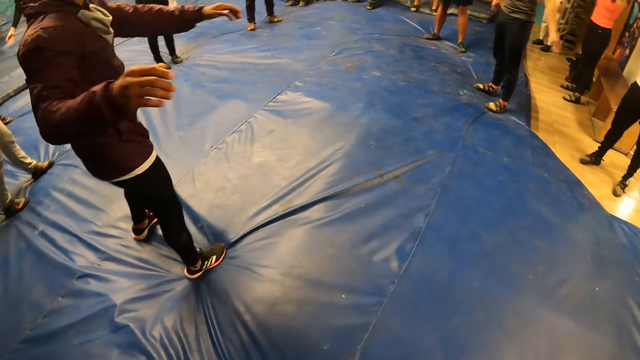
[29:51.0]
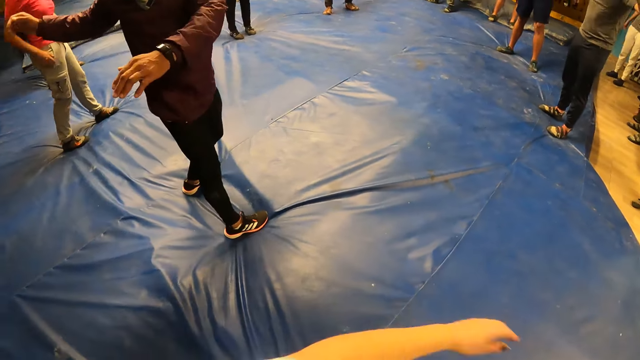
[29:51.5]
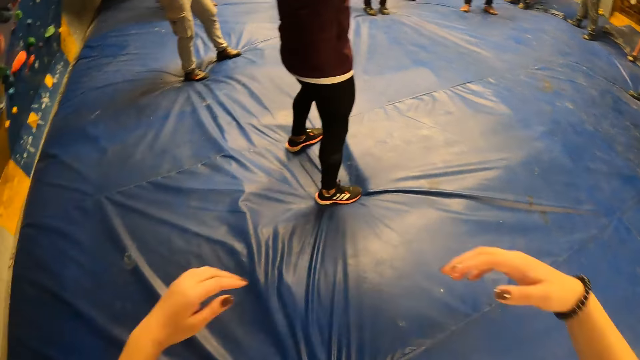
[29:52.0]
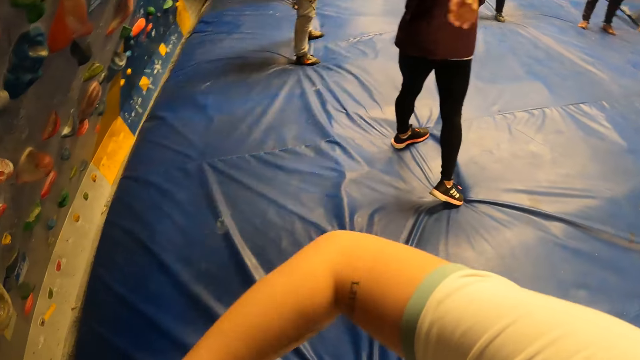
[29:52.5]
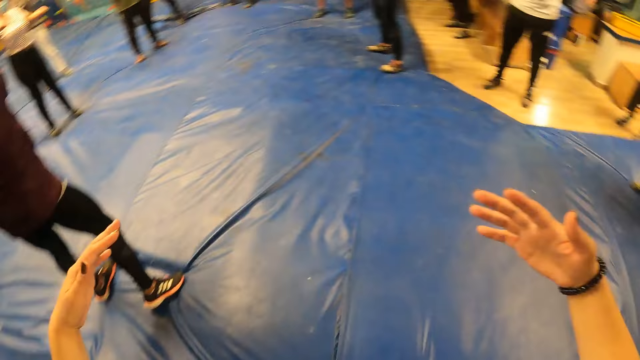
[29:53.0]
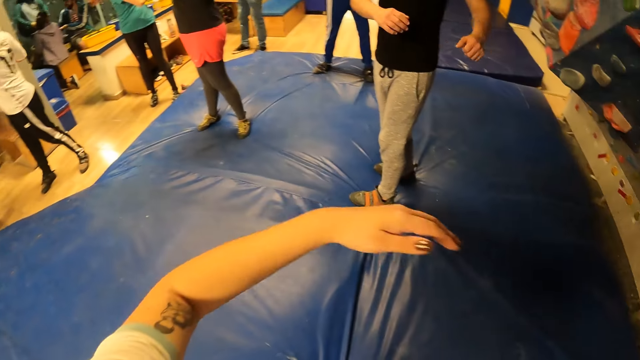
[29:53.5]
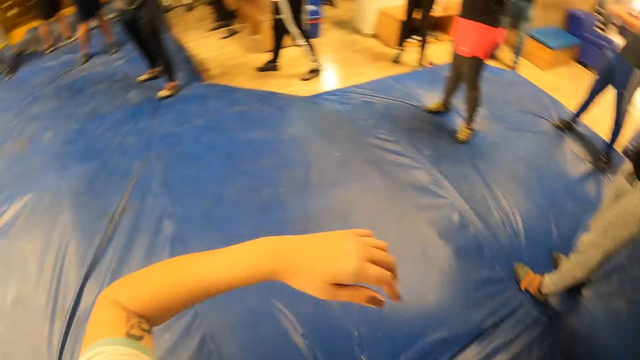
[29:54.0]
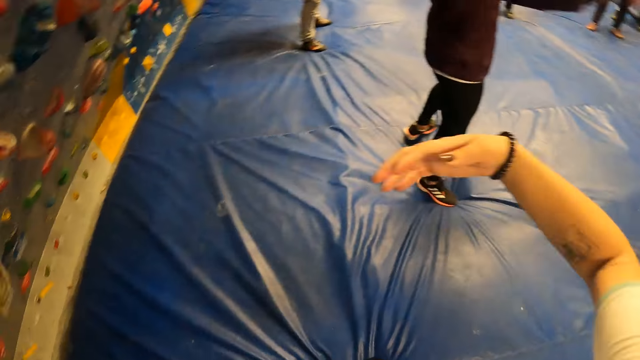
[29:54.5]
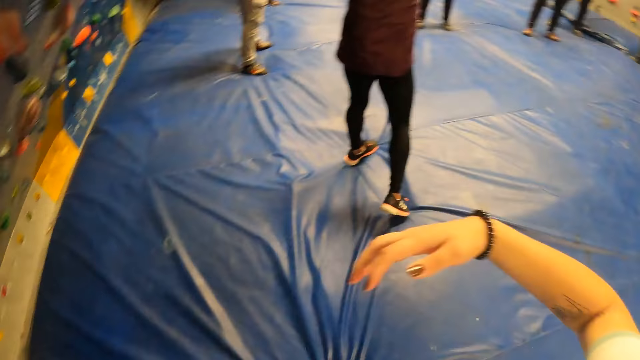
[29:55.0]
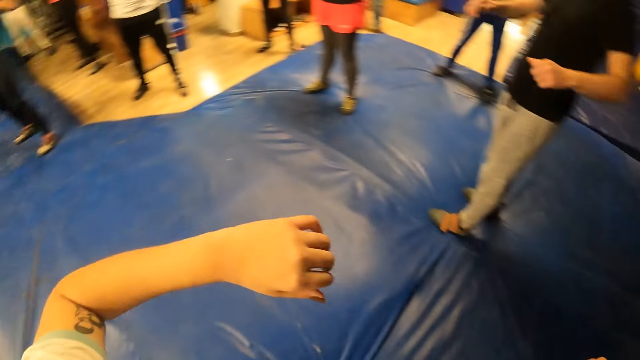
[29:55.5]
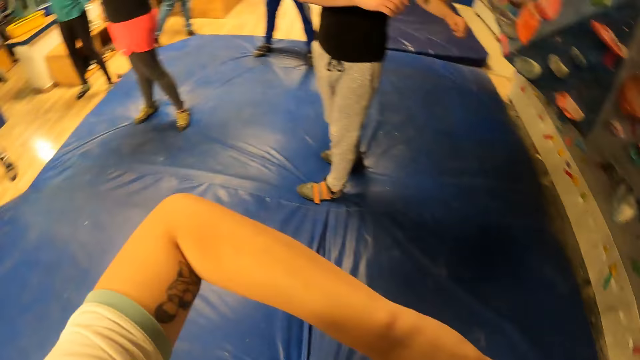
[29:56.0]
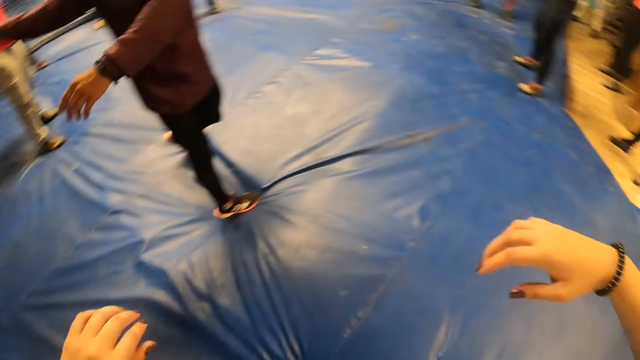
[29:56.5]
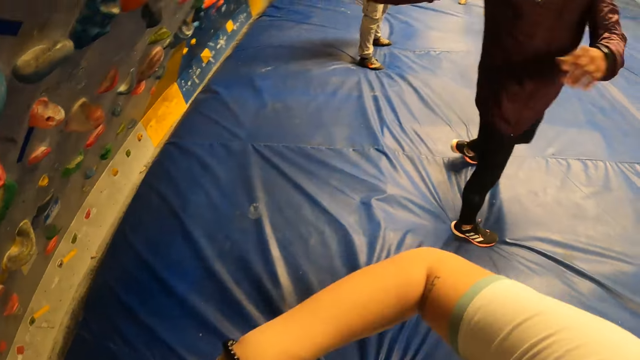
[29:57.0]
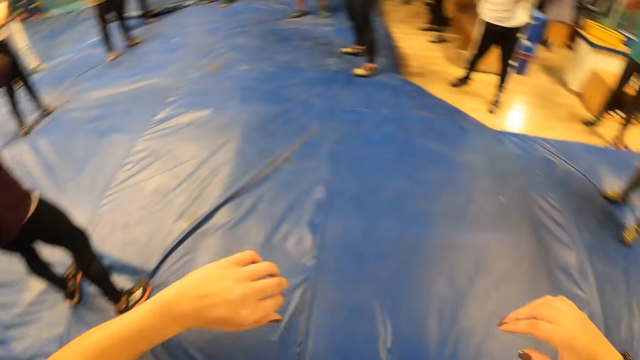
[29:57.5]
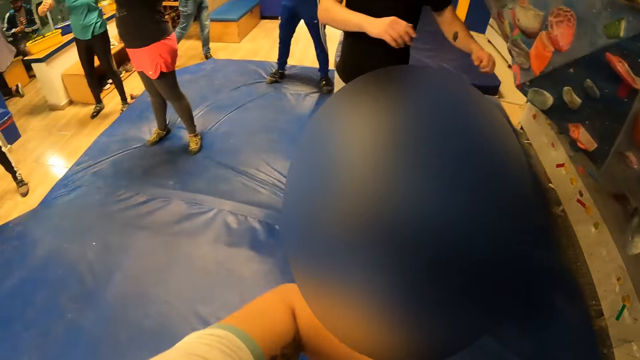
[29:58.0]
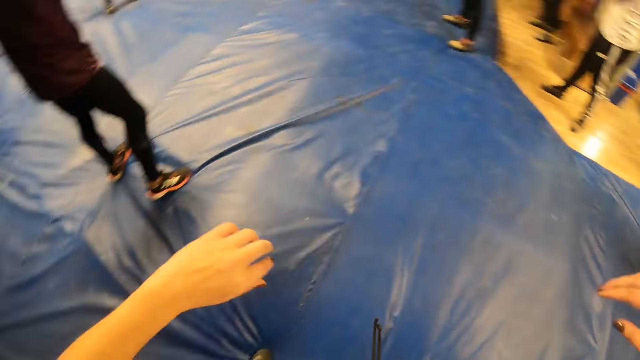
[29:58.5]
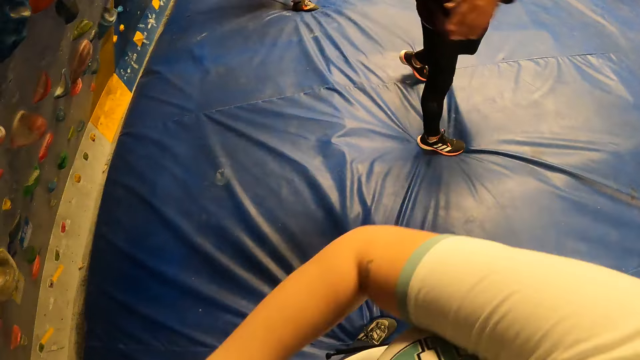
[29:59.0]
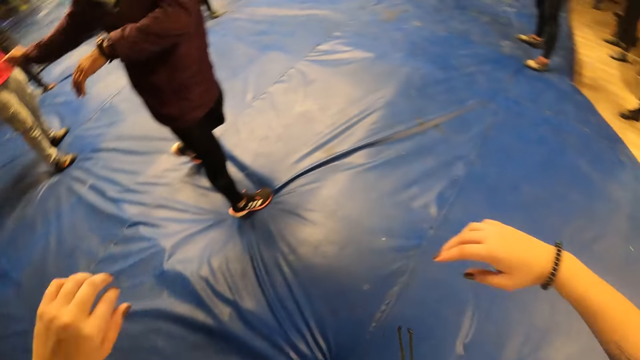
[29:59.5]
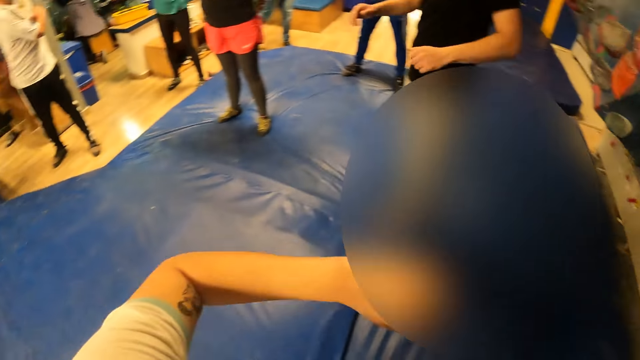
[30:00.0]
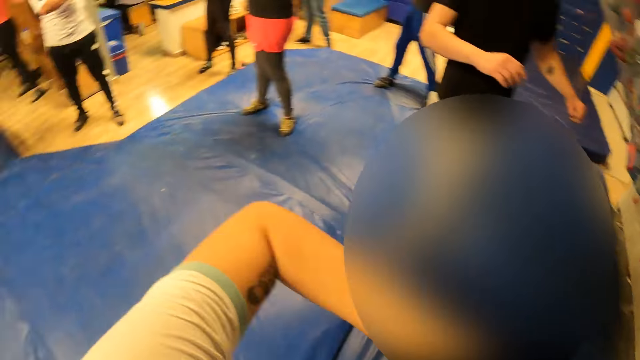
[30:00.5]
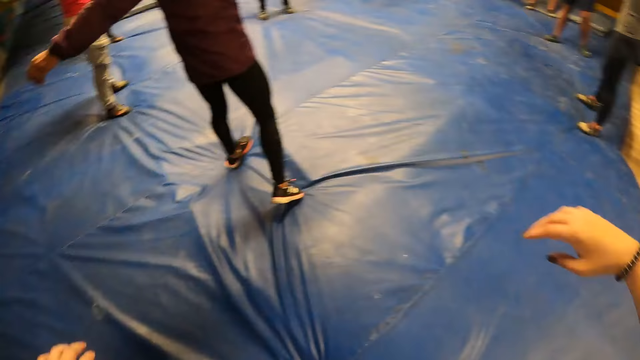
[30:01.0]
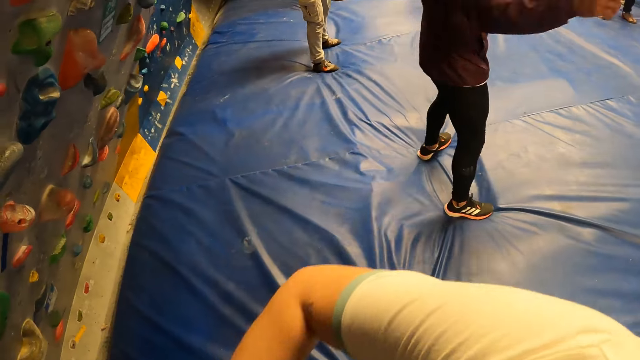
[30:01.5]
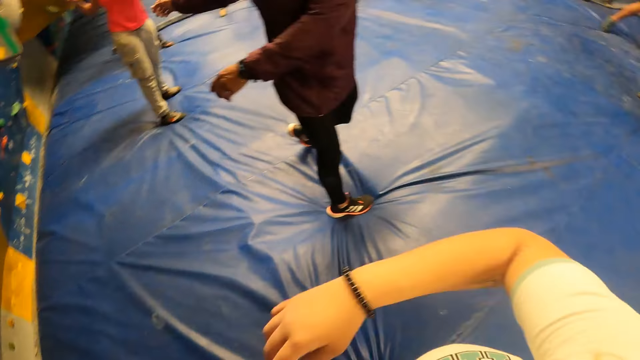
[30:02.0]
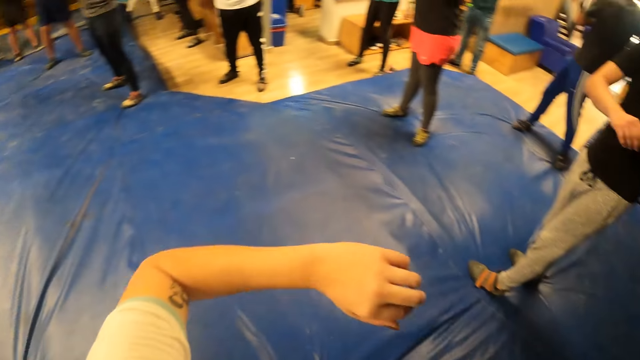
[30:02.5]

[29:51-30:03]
The trainer exercises his waist. The camera wearer exercises her waist. She swings her body.

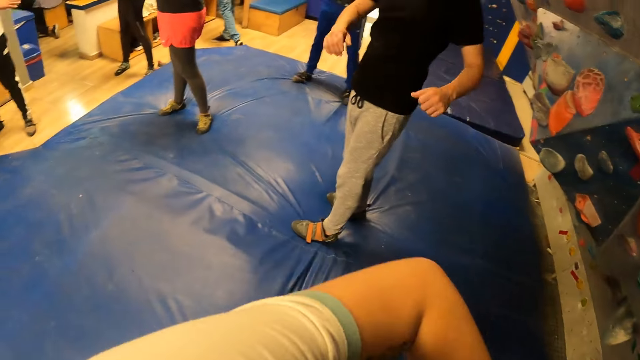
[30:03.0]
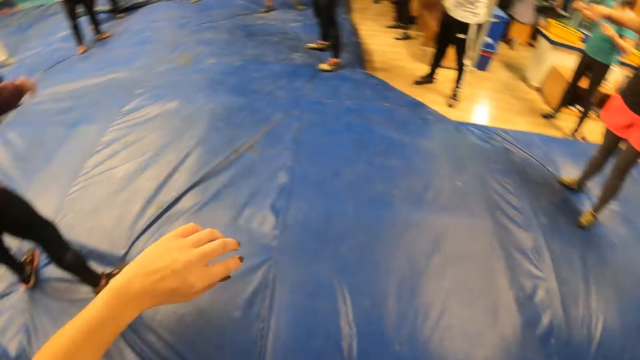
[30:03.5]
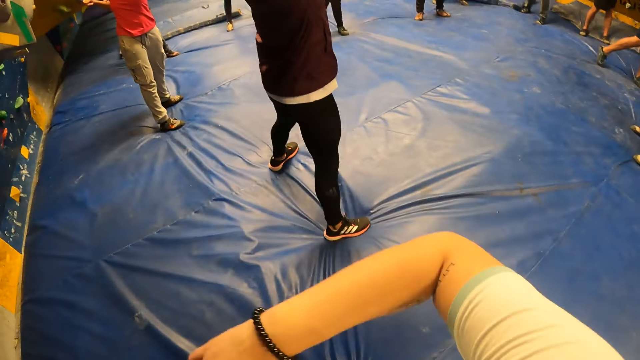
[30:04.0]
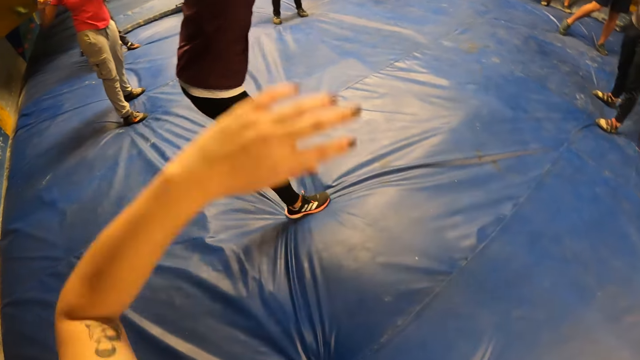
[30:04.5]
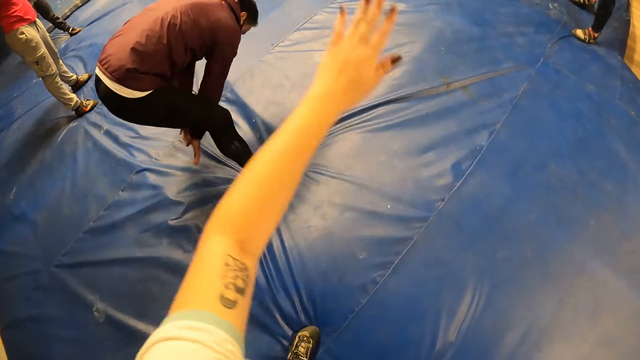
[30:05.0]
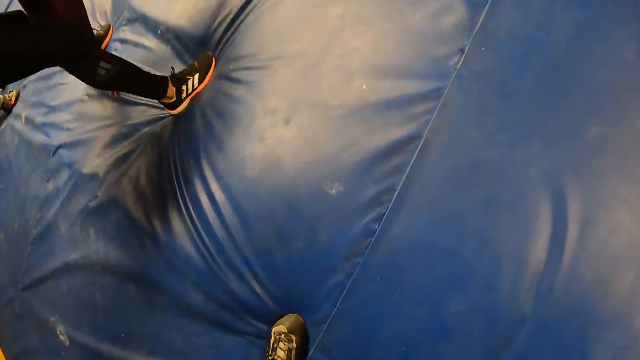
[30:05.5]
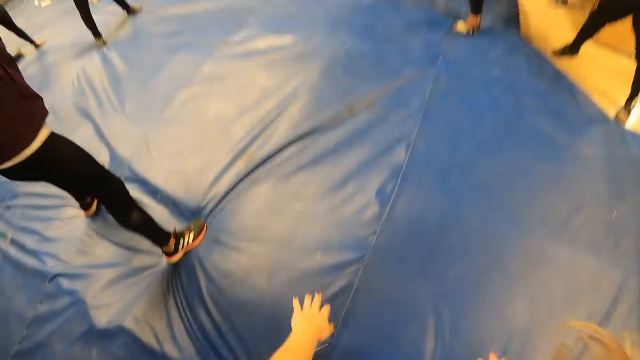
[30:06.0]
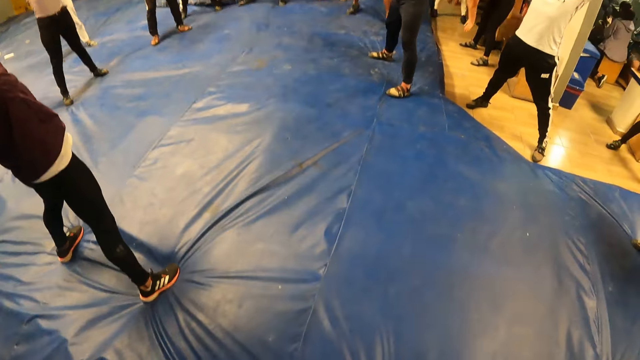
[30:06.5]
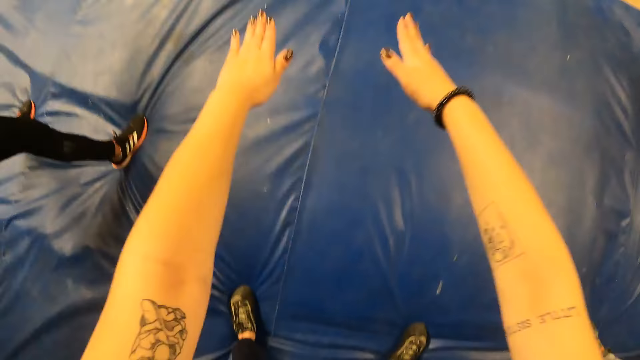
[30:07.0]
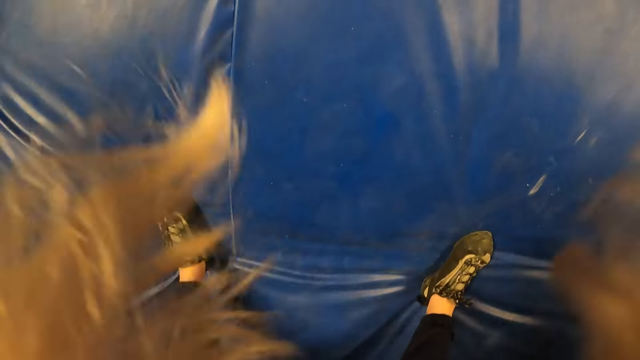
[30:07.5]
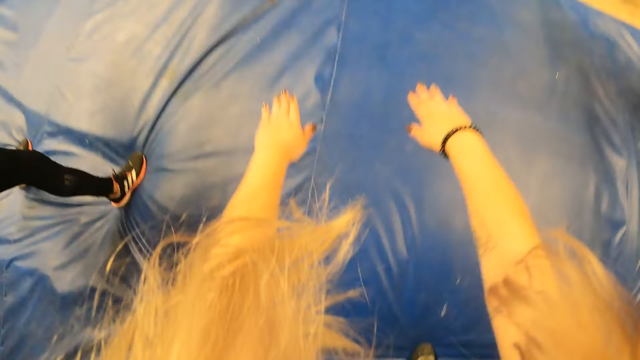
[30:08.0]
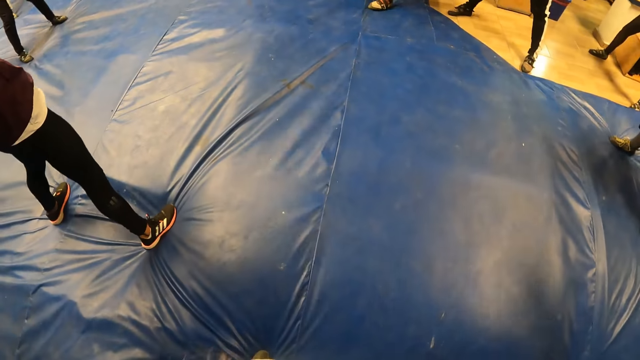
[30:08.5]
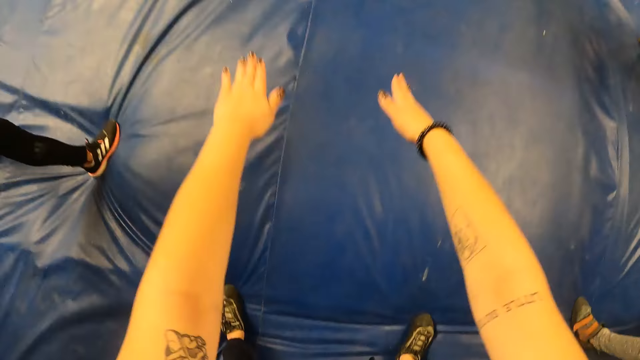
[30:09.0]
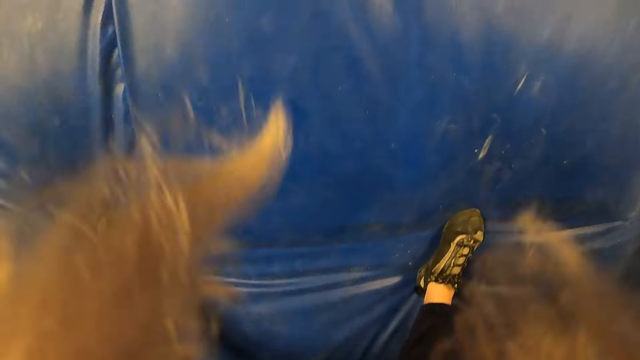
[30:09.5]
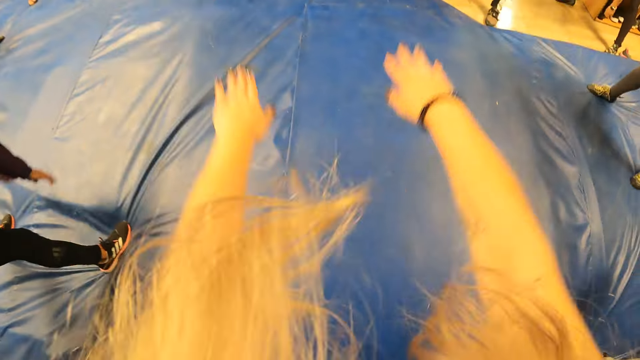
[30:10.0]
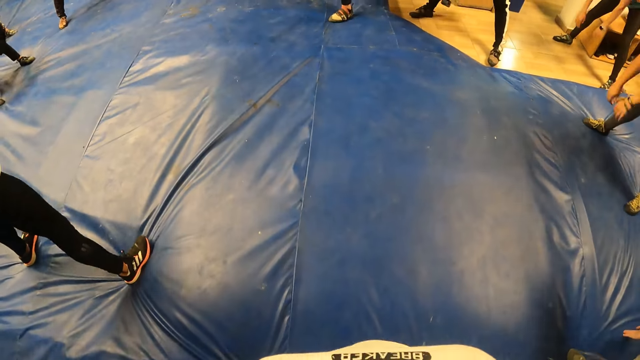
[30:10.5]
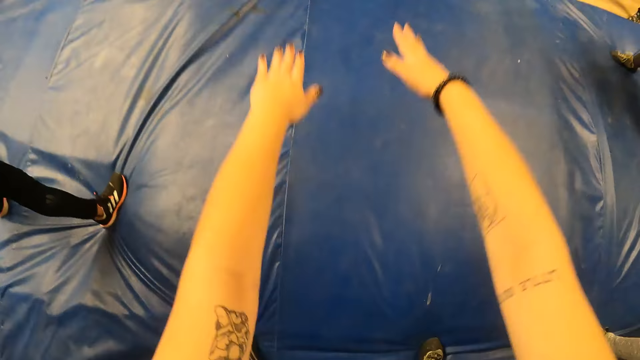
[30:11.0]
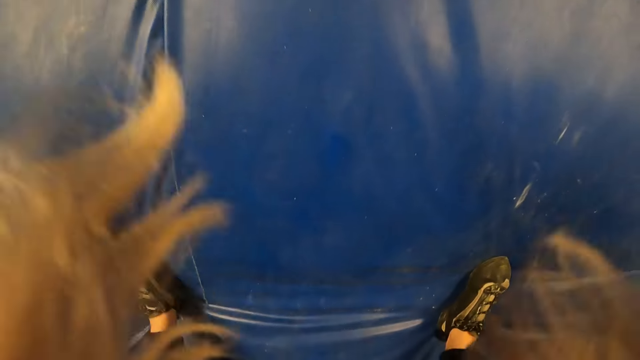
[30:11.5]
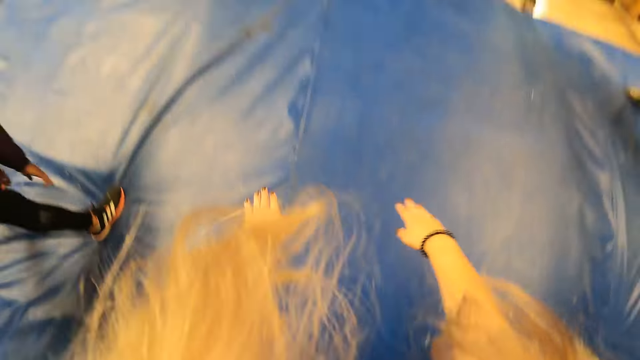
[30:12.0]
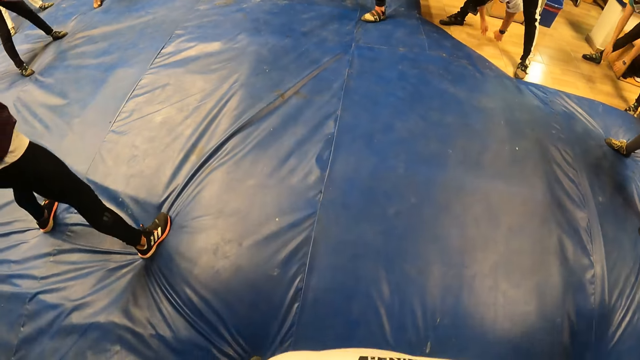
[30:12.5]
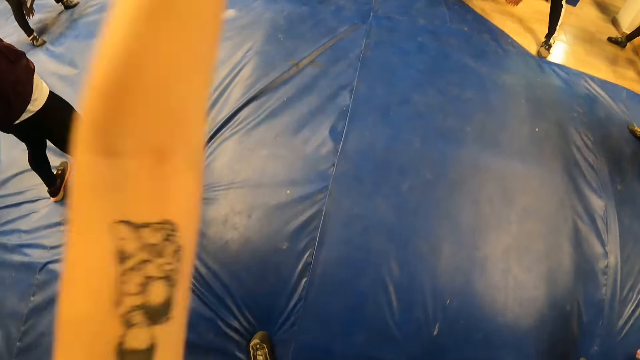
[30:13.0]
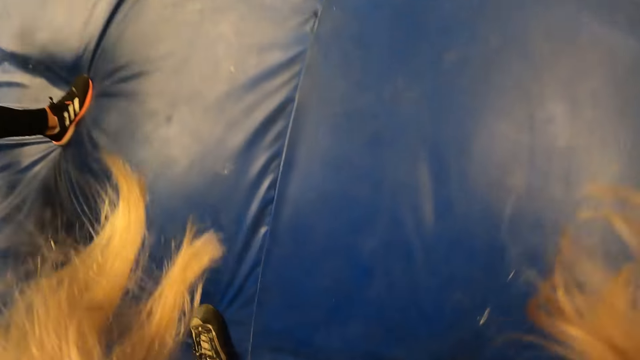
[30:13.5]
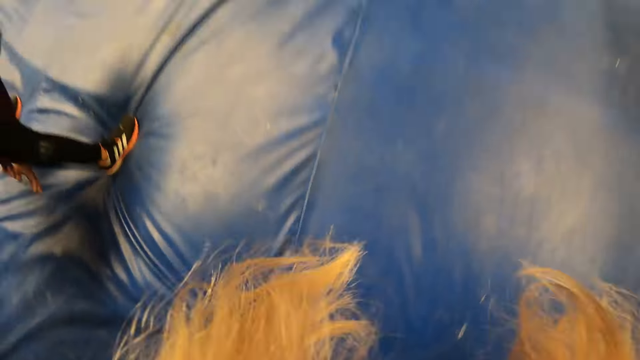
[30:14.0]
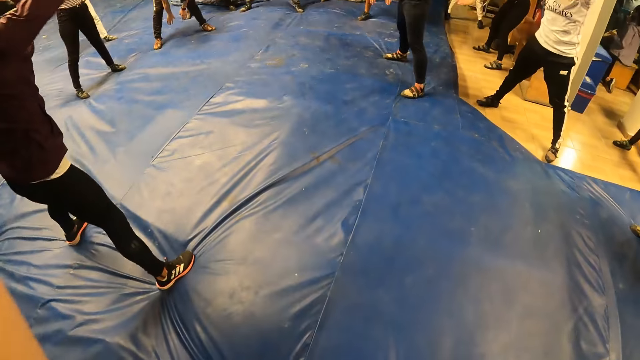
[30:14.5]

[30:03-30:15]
The camera wearer lowers her hands. She lifts her hands. She lowers her hands. She lifts her hands. She lowers her hands. She lifts her hands. She lowers her hands. She lifts her hands. She lowers her hands. She lifts her hands.
